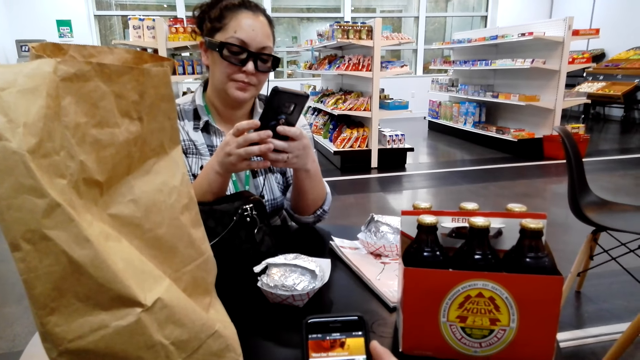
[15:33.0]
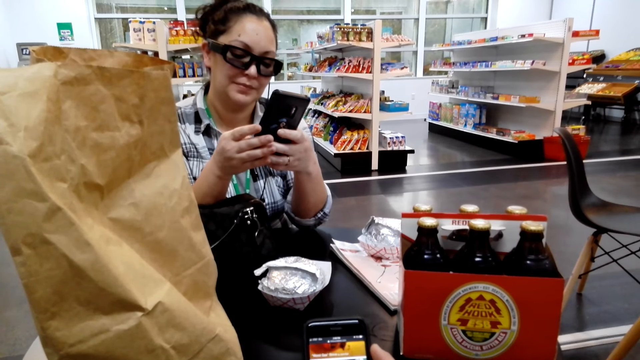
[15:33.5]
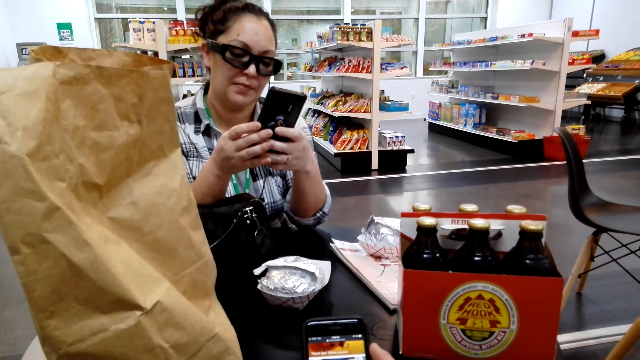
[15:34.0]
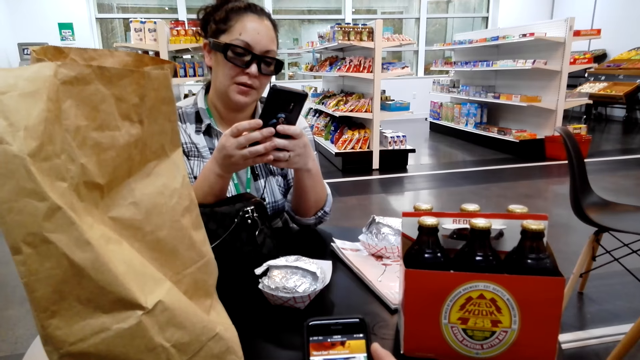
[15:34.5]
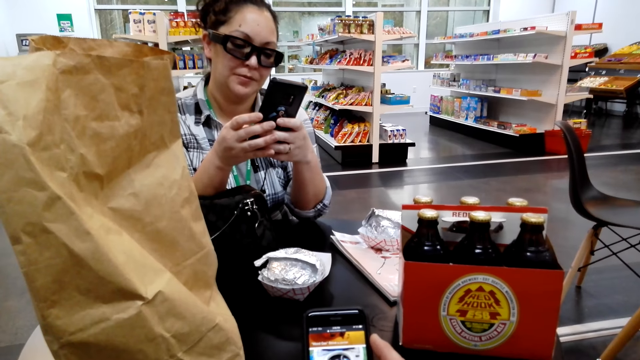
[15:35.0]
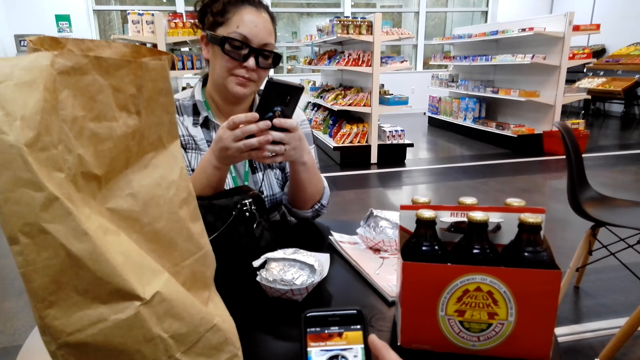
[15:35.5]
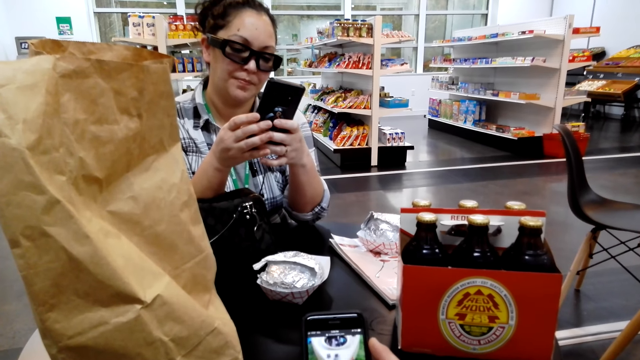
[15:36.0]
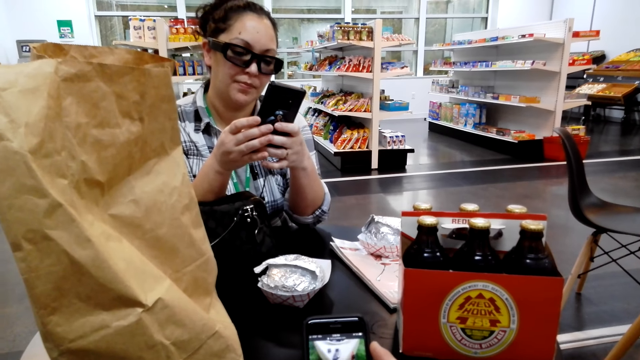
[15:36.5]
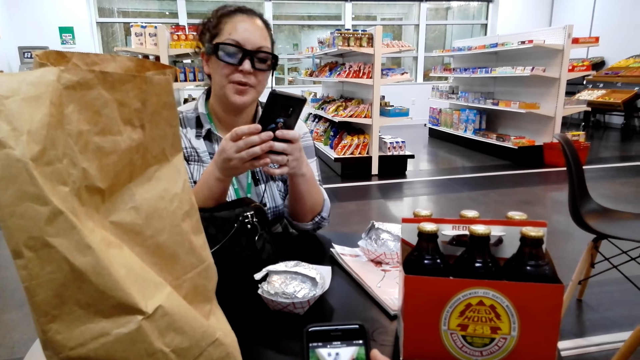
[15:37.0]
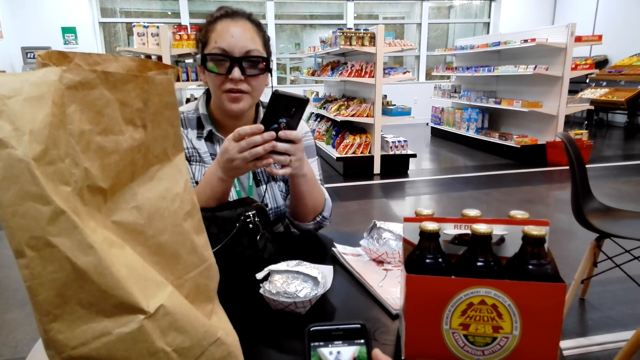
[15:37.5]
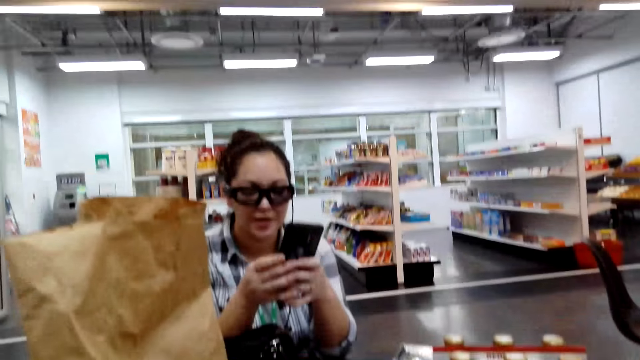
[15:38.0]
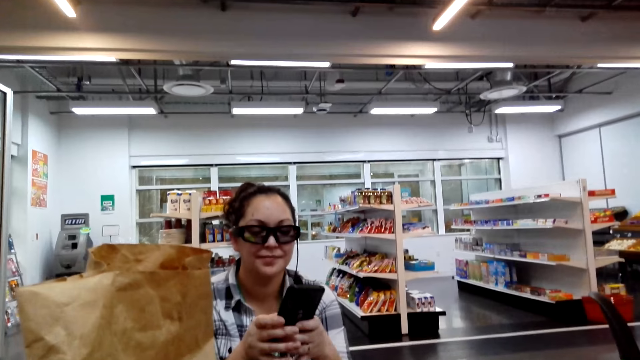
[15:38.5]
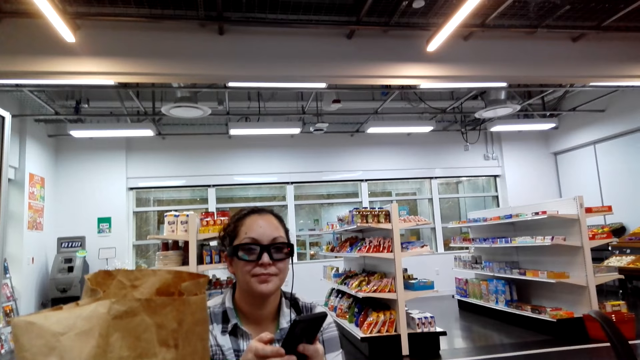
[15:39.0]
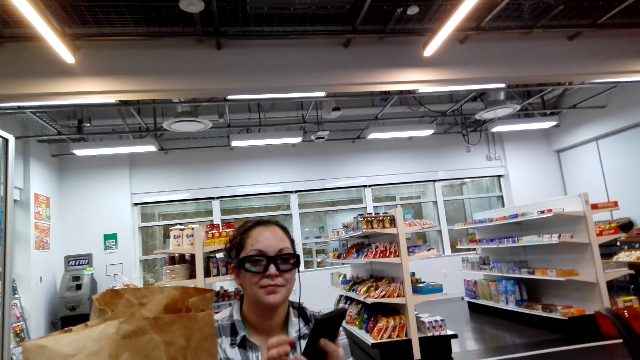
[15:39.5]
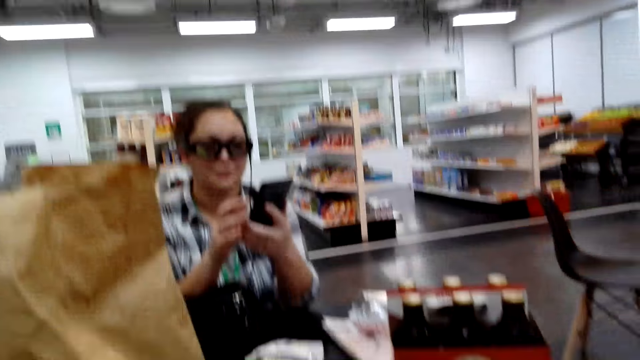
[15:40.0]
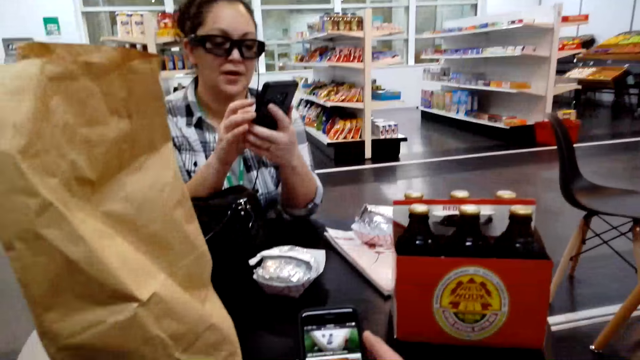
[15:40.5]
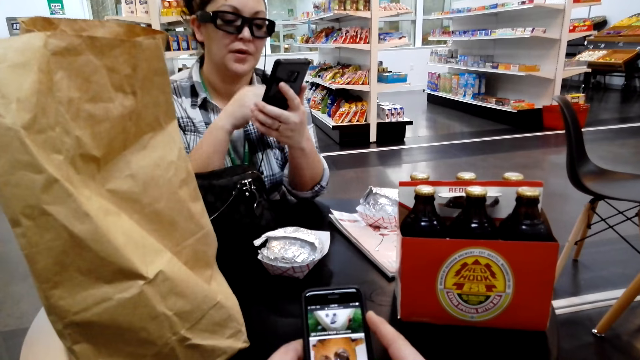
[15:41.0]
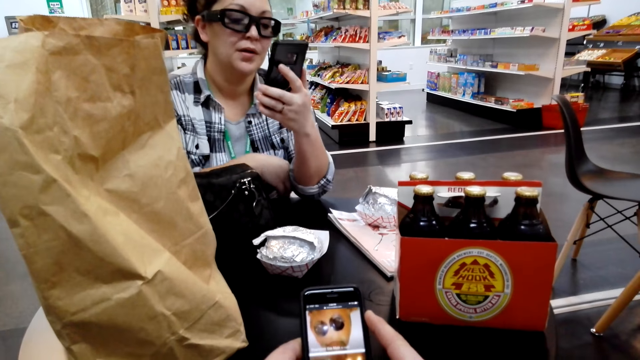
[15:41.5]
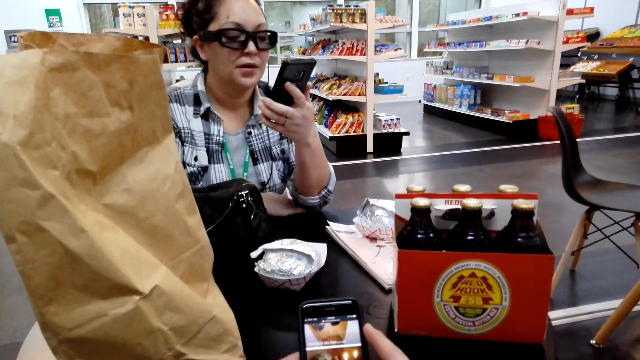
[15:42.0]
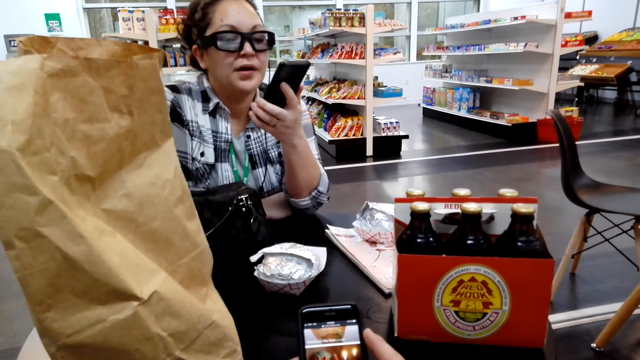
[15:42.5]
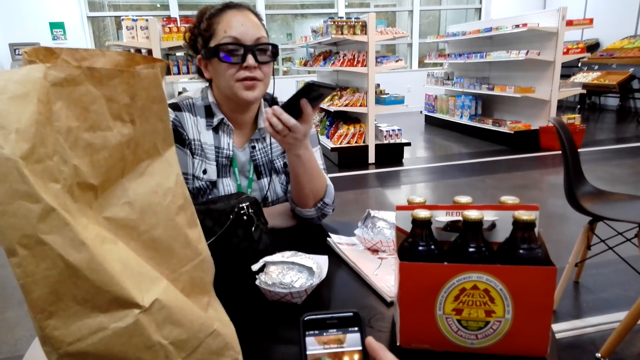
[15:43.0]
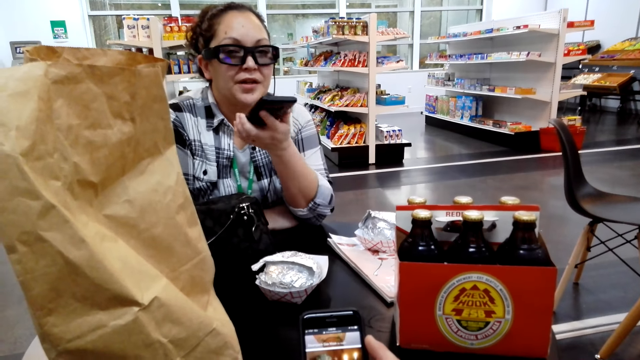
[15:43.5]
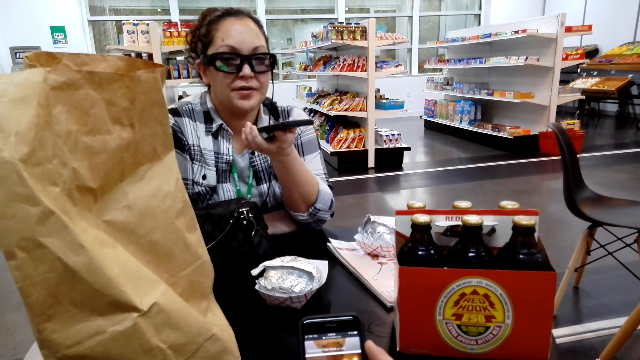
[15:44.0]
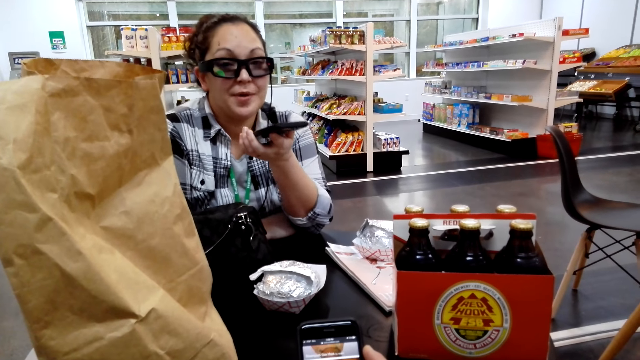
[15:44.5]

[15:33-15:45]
A woman talks to the phone.

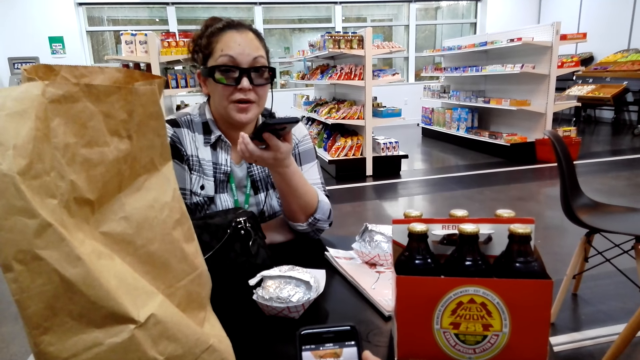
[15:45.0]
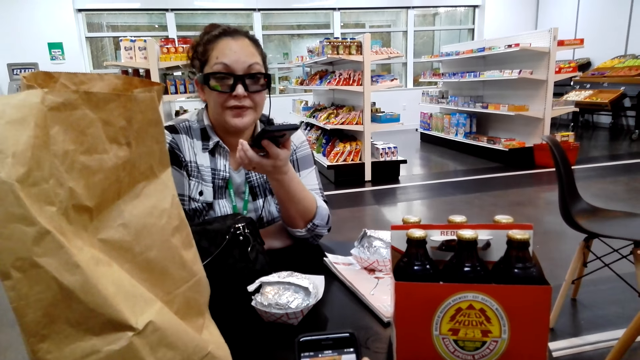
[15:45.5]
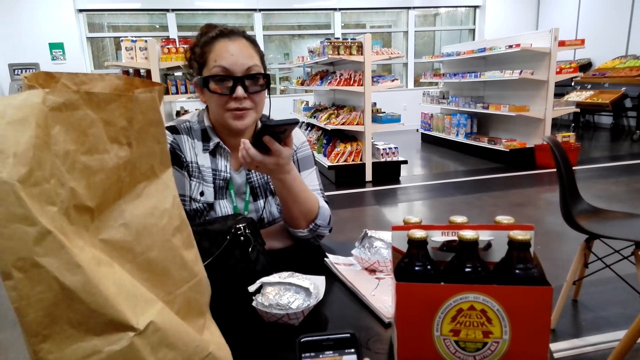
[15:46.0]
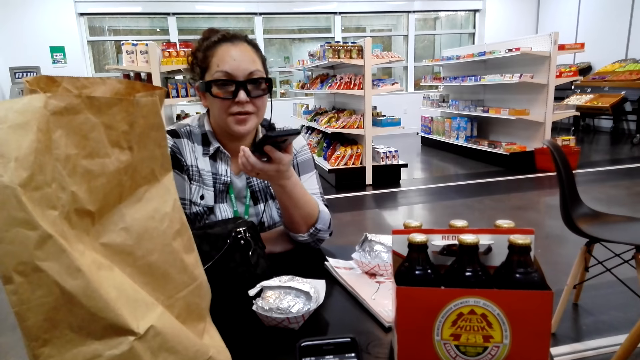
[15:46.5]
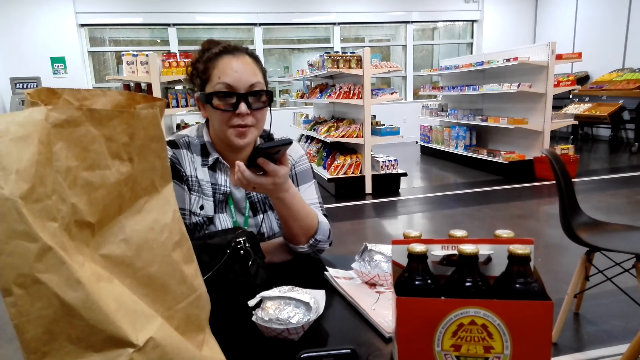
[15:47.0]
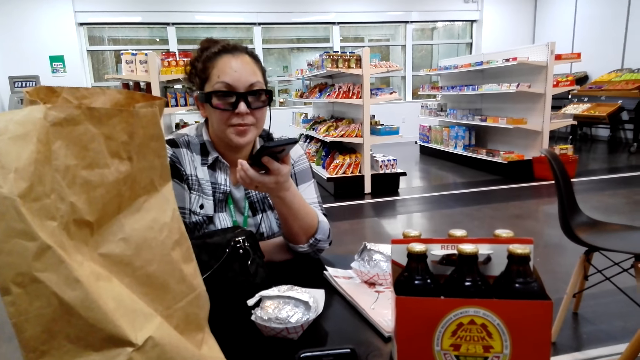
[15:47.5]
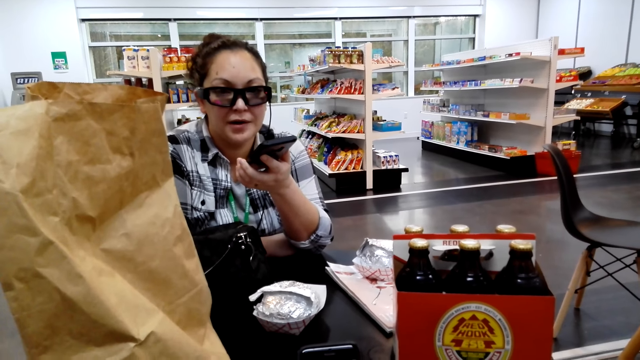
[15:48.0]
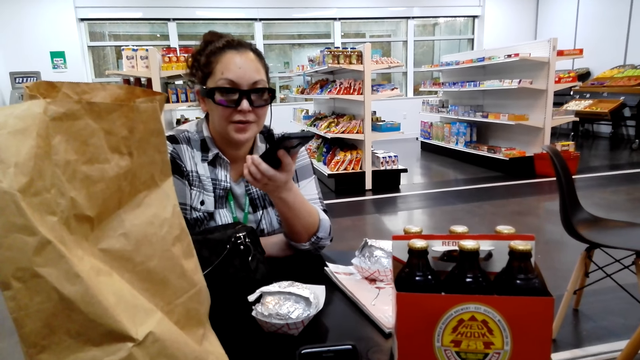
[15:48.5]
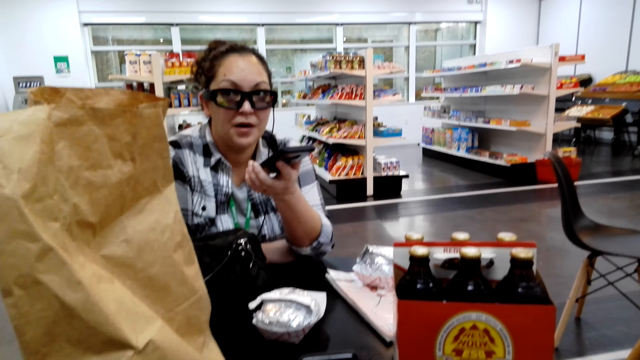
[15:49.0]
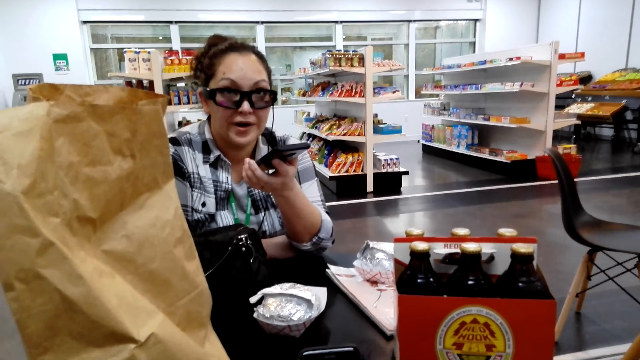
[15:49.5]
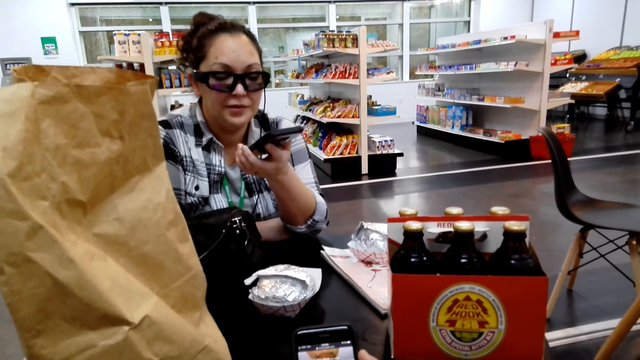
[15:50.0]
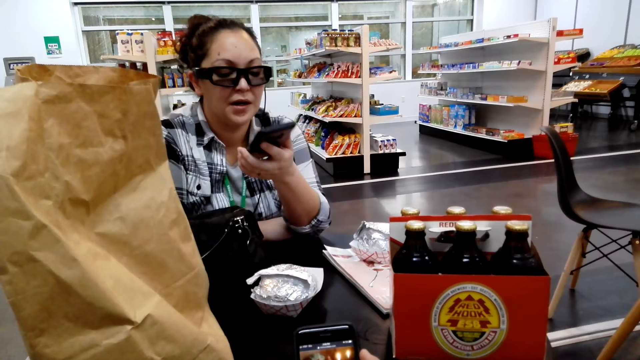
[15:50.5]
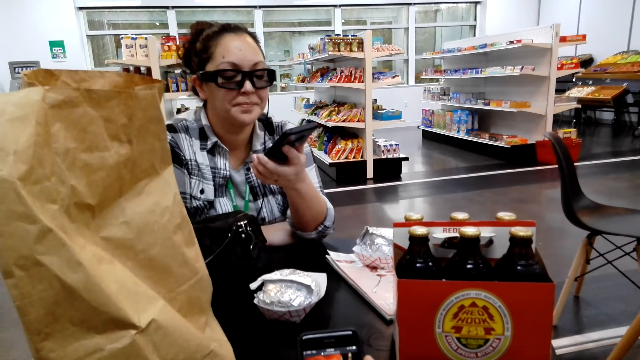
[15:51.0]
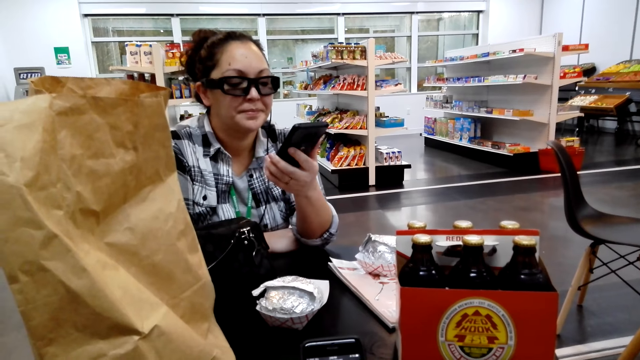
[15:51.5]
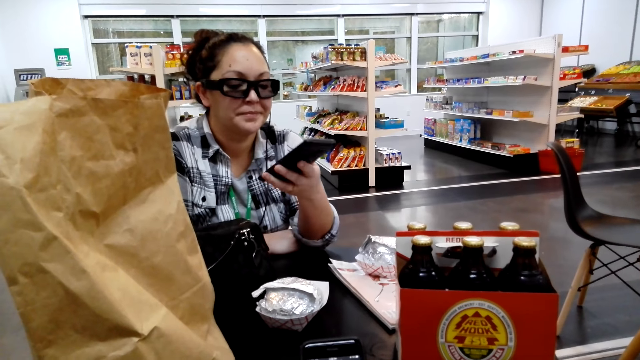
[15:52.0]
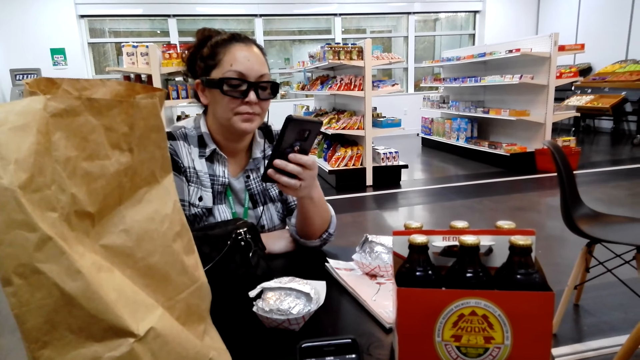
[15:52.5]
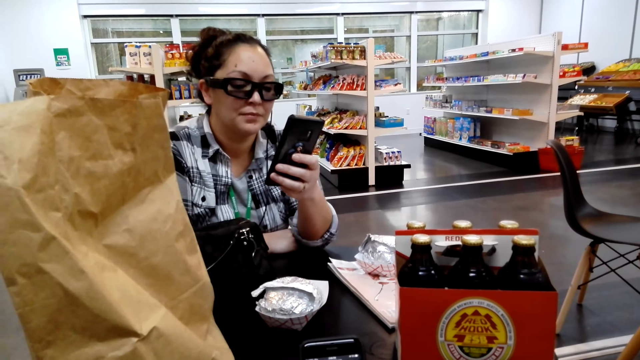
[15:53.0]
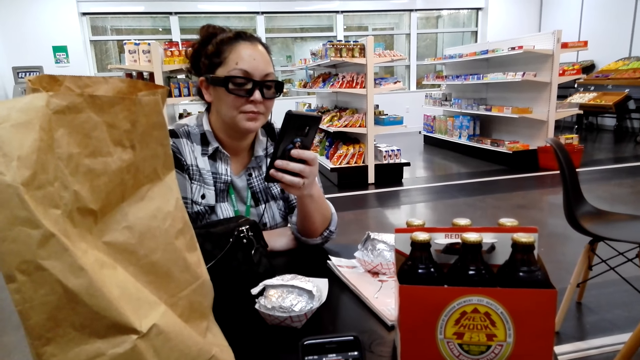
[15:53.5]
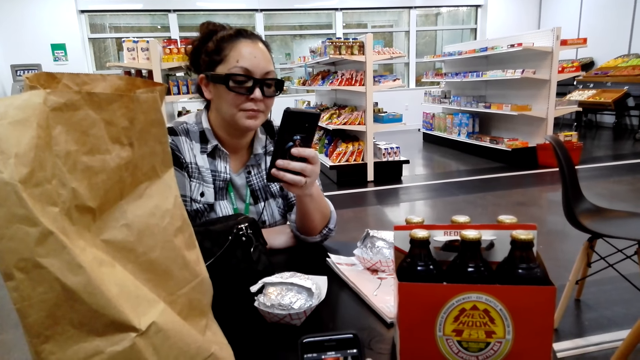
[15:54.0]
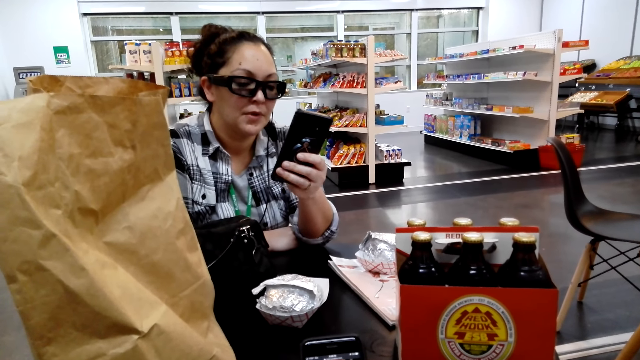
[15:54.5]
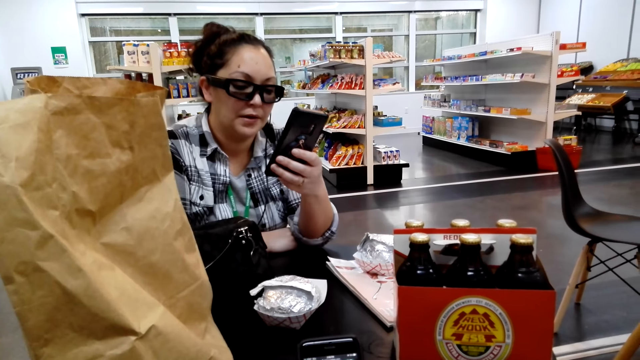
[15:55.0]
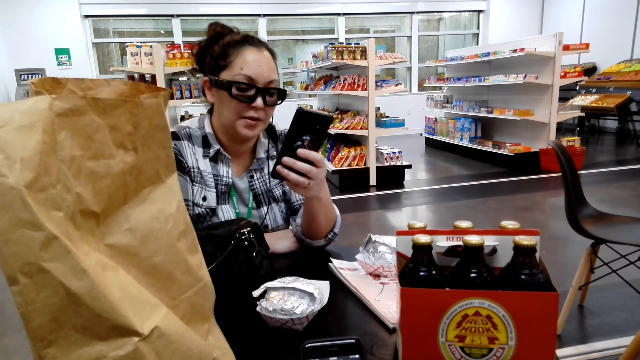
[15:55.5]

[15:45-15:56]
The camera wearer talks.
